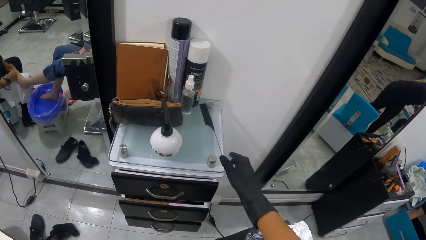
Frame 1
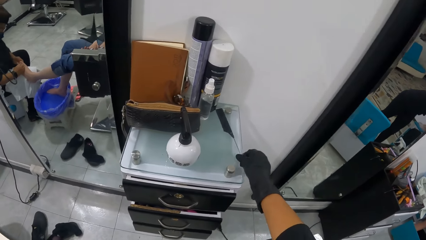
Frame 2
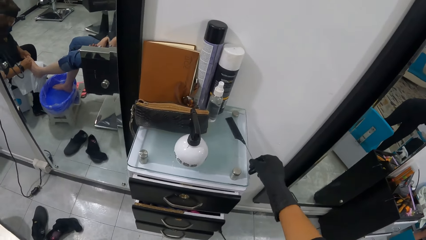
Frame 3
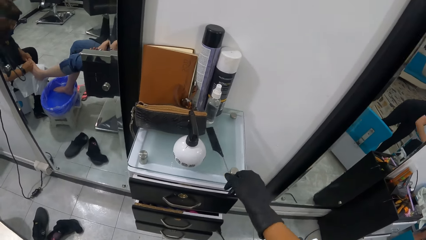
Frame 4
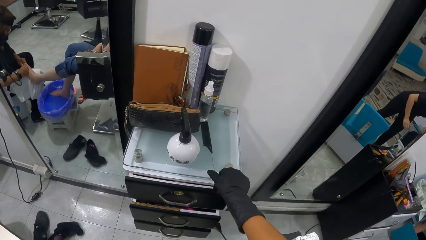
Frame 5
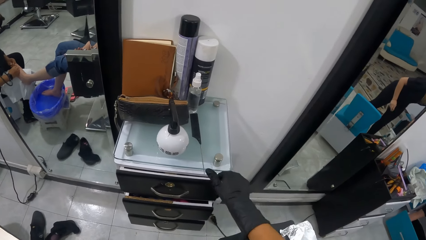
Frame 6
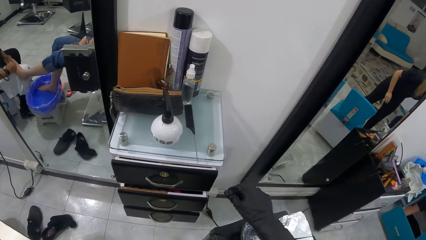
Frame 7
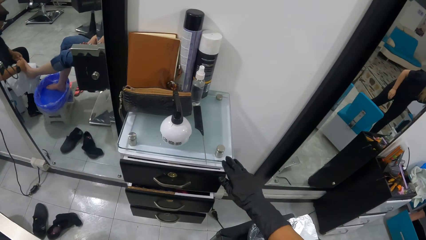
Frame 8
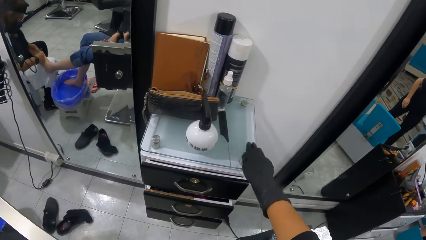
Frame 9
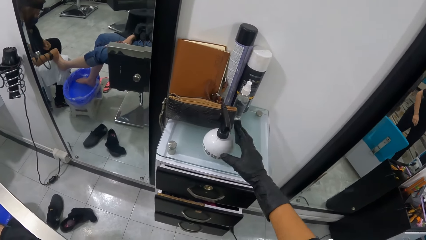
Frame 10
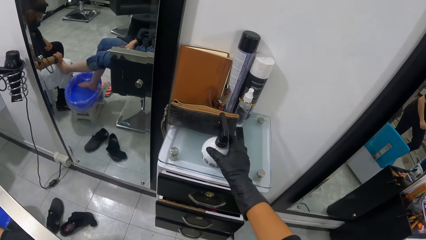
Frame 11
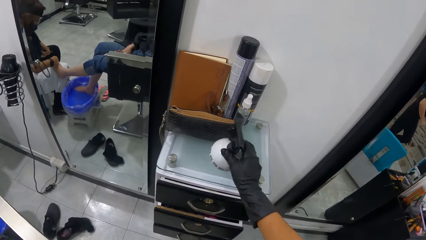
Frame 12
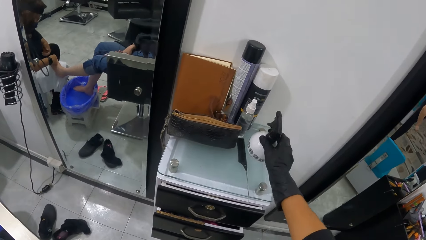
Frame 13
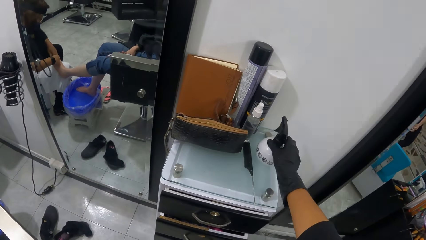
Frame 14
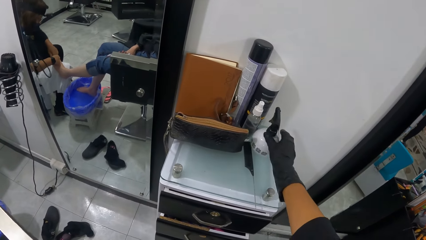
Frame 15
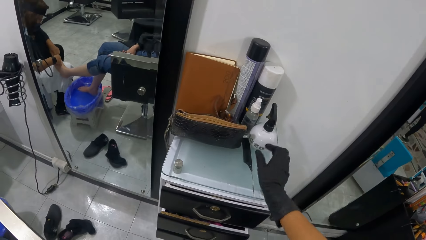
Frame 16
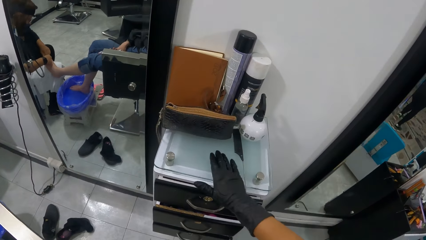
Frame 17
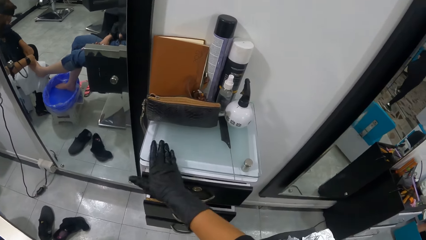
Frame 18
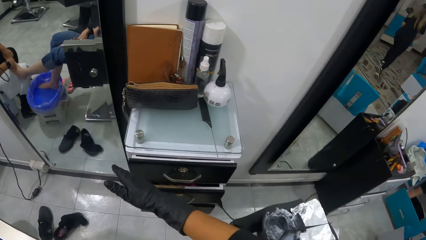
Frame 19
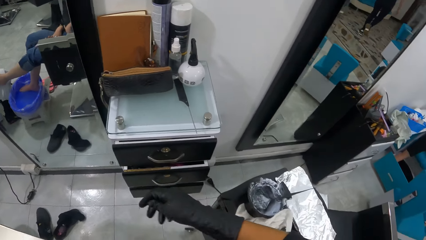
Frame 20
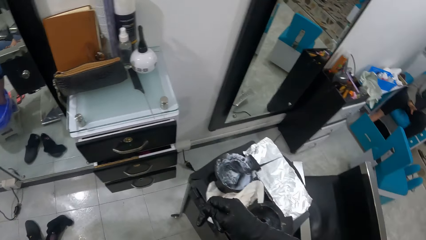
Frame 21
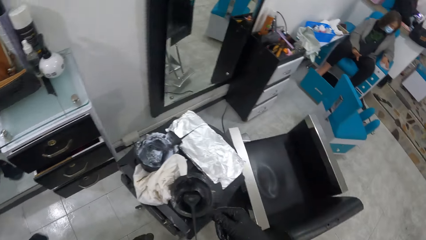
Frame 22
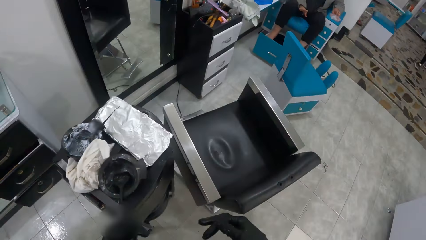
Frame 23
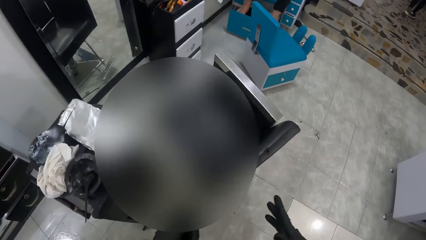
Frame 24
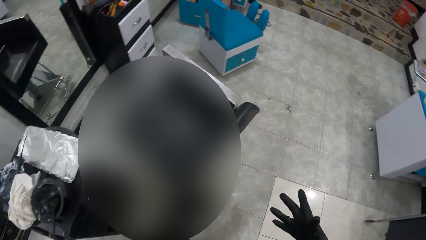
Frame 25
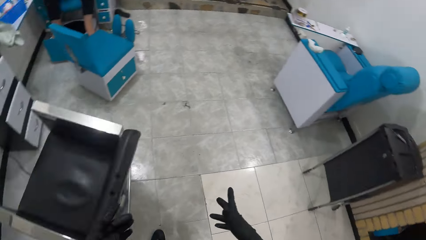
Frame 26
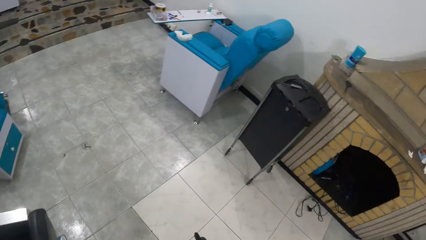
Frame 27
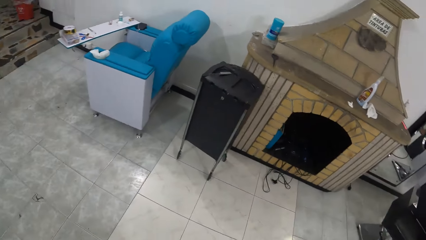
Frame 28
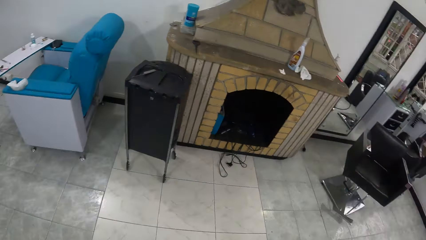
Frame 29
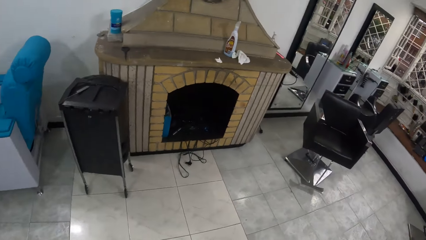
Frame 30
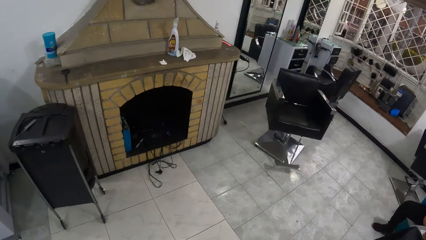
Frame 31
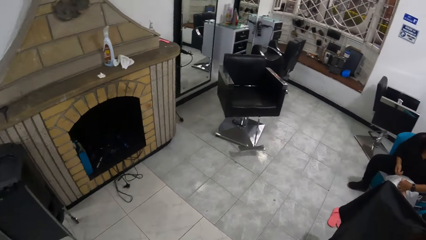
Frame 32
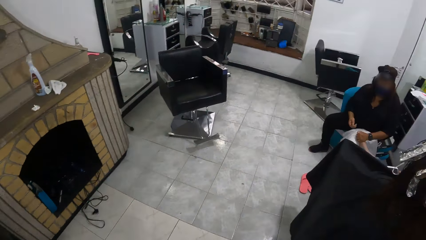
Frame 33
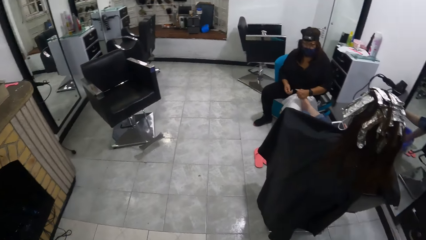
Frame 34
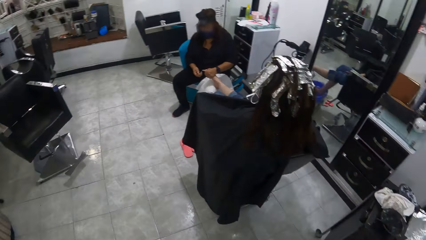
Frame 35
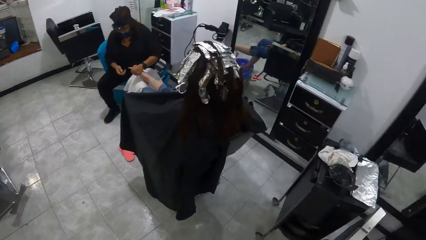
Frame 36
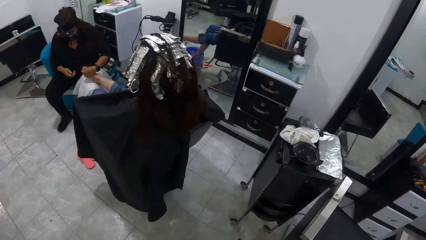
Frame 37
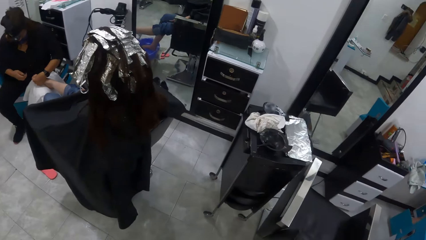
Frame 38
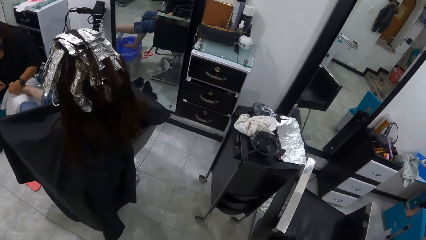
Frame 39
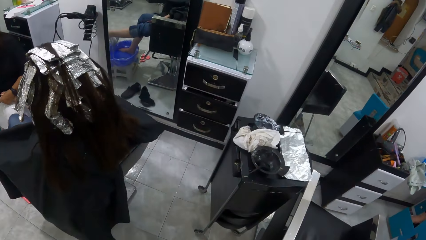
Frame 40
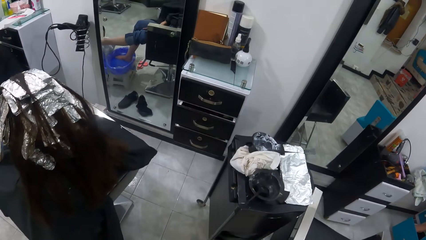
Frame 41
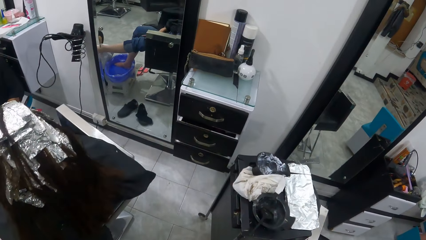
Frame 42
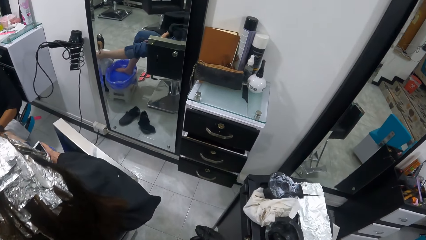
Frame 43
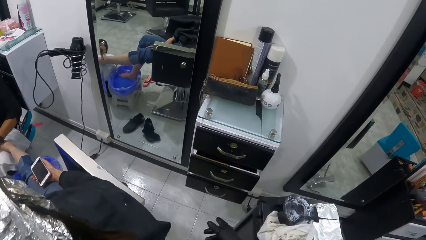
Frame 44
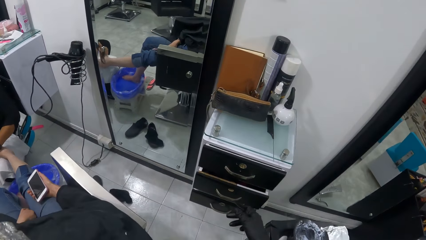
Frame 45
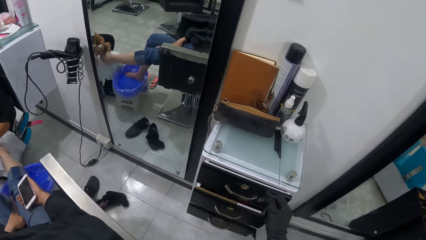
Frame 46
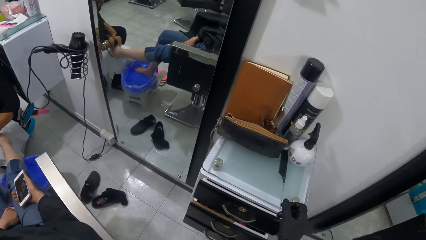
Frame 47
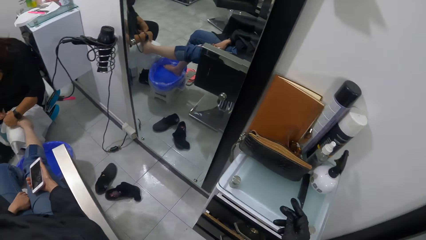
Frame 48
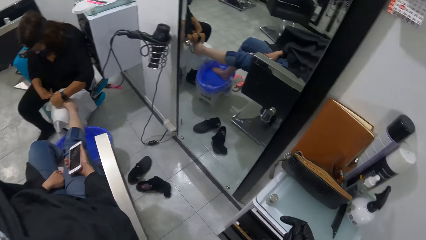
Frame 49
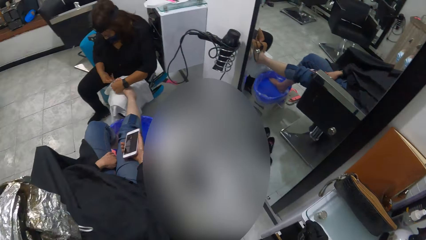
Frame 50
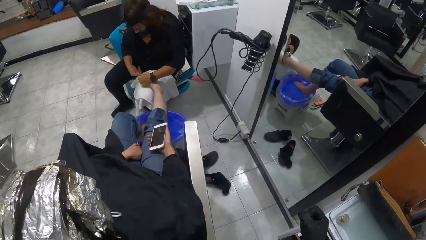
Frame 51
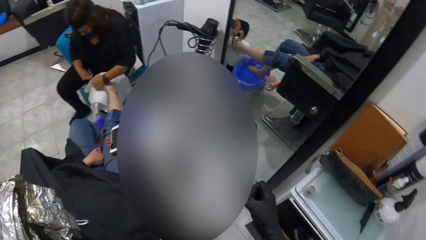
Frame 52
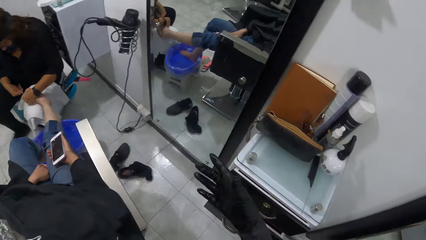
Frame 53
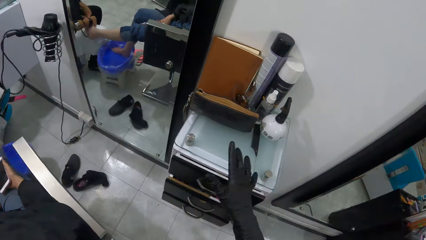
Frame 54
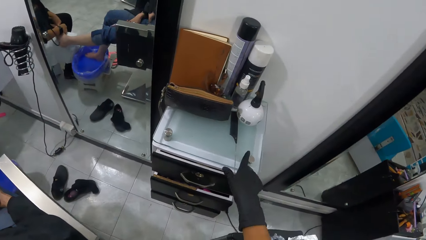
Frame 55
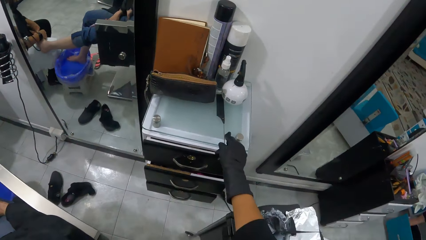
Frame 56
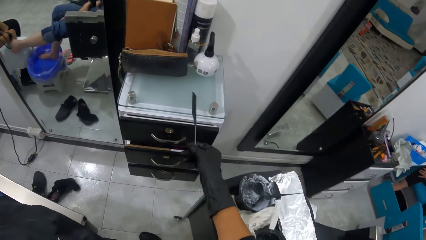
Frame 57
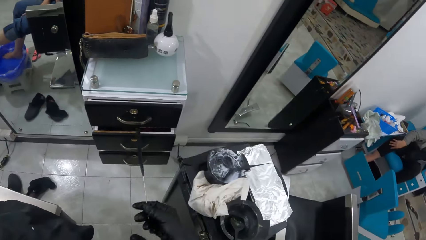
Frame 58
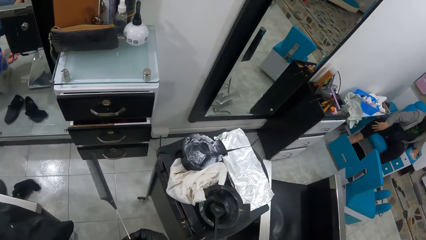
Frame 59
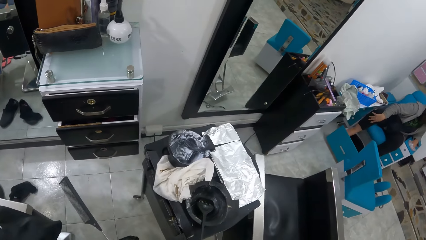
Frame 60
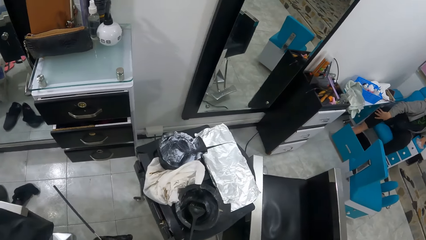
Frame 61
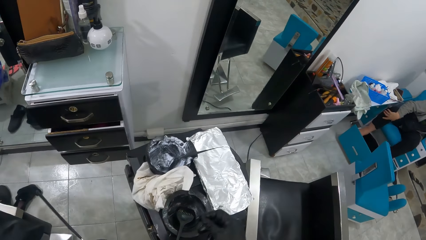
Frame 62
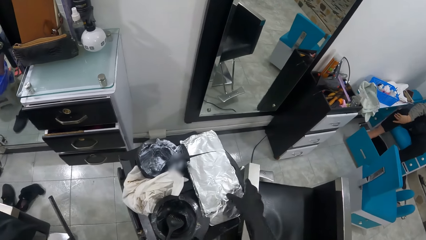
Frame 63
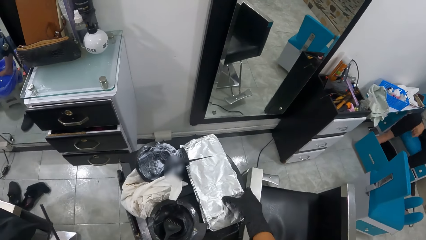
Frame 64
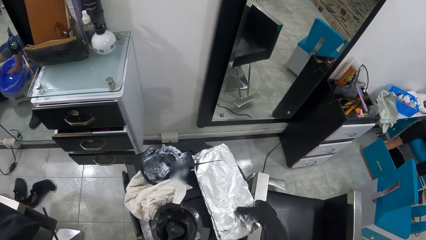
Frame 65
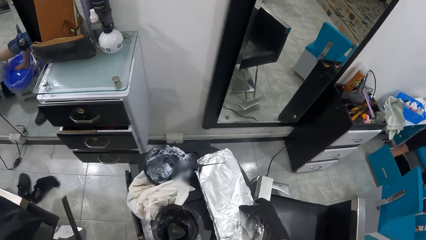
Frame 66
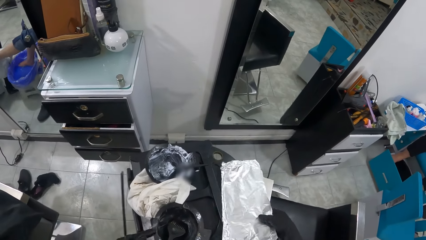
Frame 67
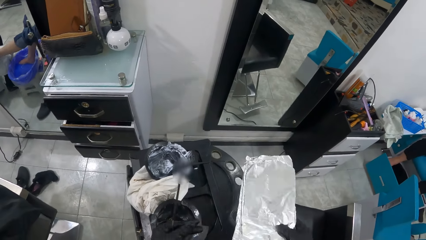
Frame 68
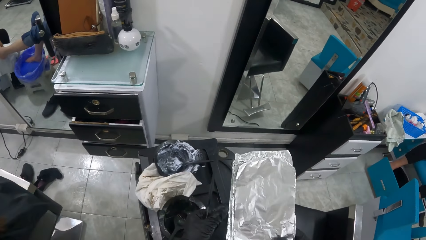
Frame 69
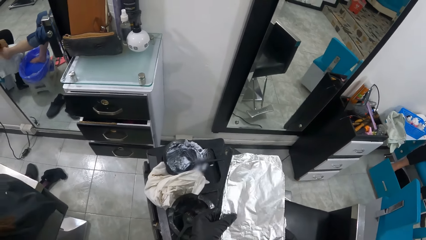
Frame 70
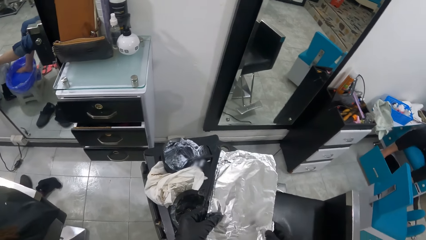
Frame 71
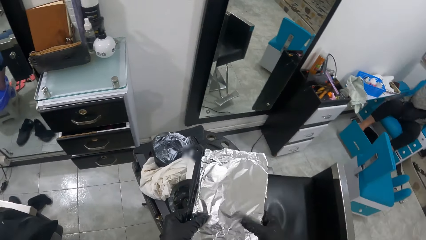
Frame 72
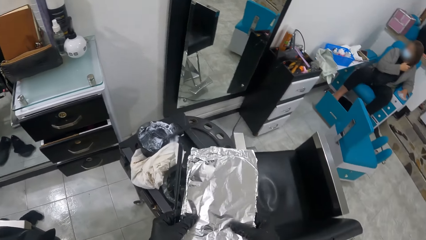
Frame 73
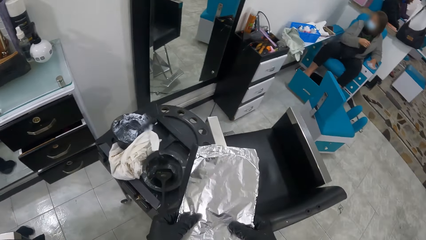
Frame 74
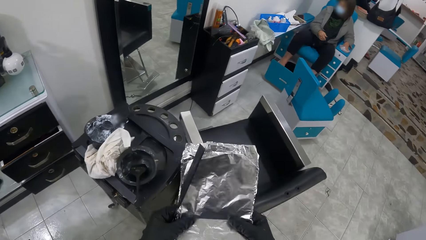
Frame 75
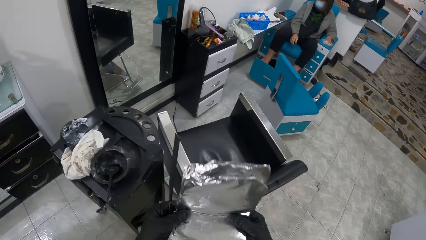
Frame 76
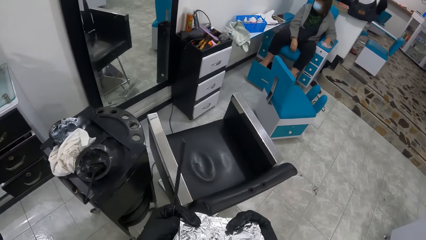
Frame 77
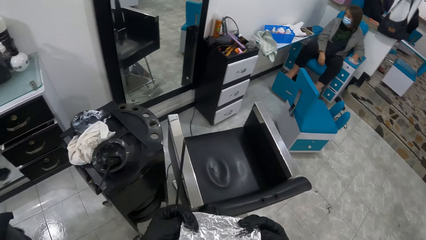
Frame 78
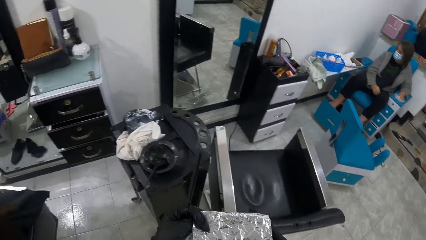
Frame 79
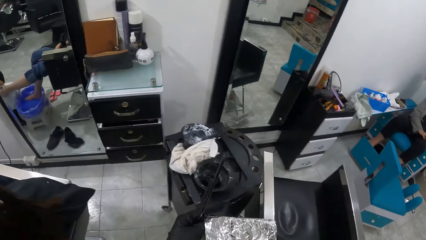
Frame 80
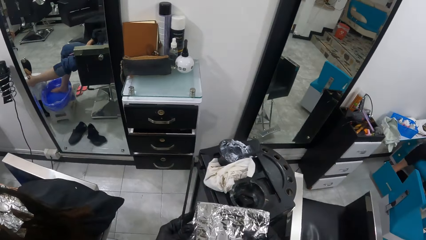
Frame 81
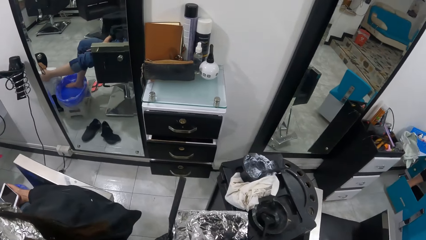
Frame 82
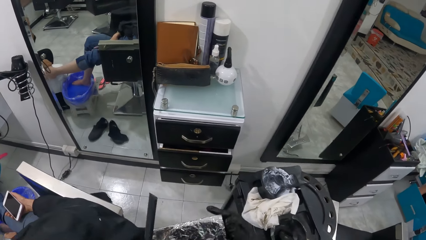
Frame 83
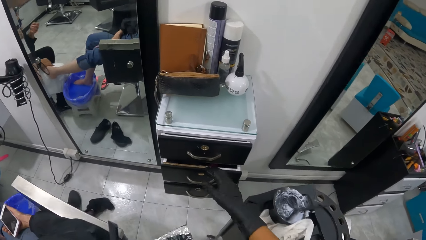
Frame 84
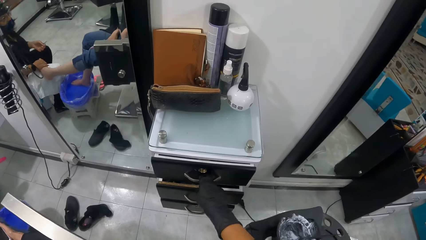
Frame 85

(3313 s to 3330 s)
The camera wearer moves a comb on top of a cabinet with her right hand. She wipes off dirt on top of the cabinet with her right hand. She moves a spray bottle on the cabinet with her right hand. She lifts the bottle. She places the bottle on the table. She wipes off dirt on top of the cabinet with her right hand. She turns around. She picks the comb from the cabinet with her right hand. She passes the comb to her left hand. She picks a bundle of foil paper from the cabinet with her right hand. She folds the bundle of foil paper with her hands.
